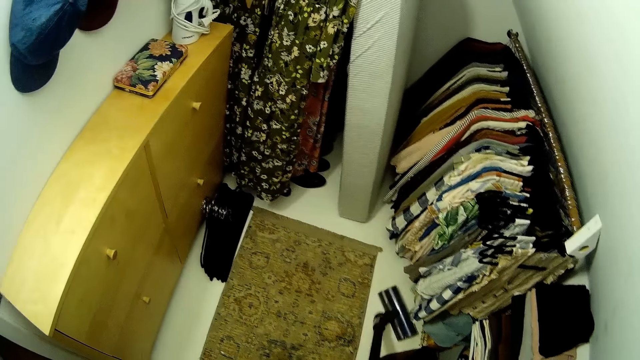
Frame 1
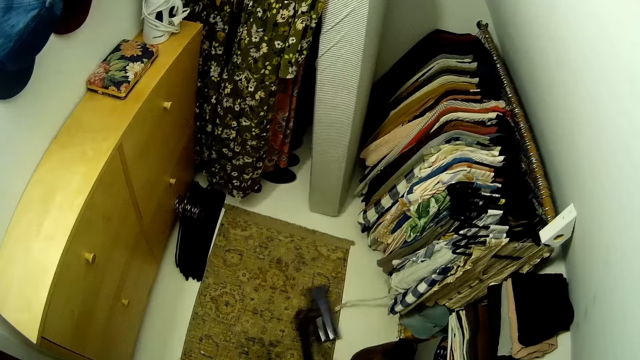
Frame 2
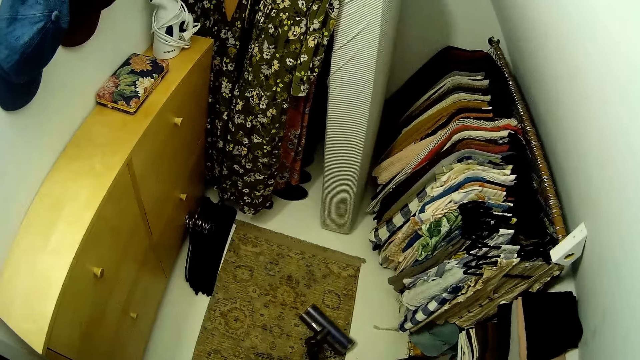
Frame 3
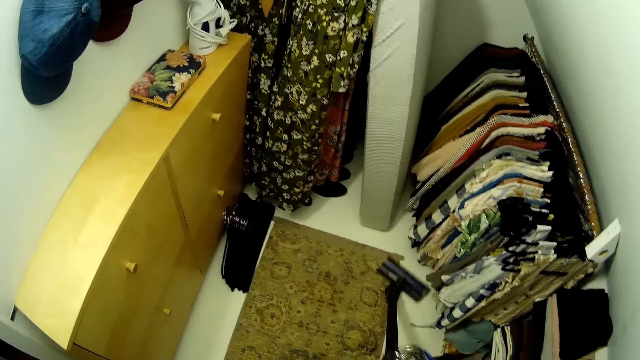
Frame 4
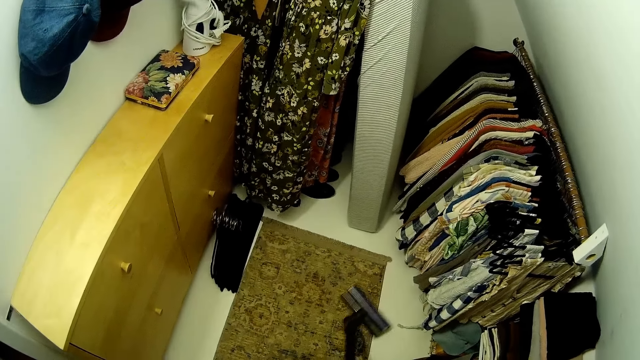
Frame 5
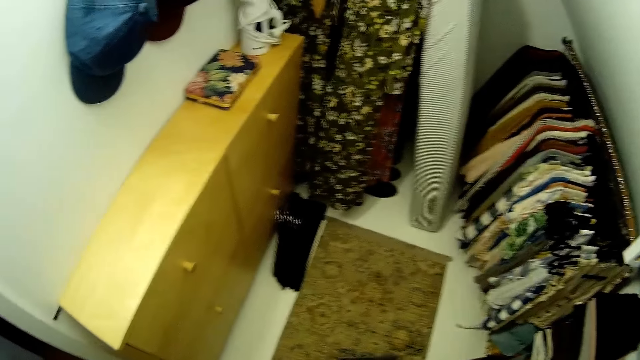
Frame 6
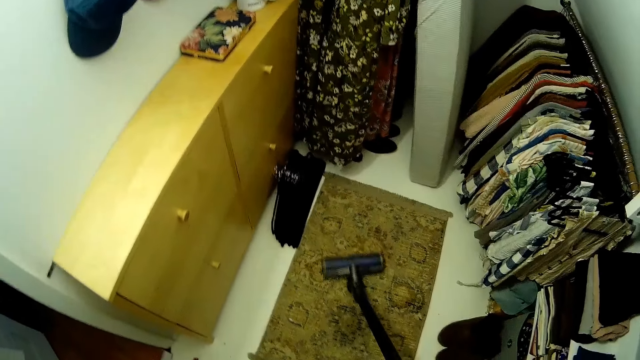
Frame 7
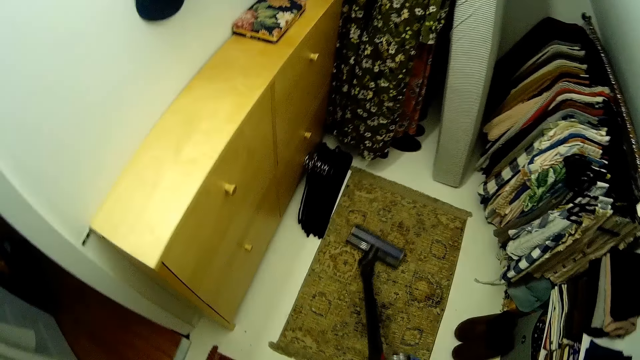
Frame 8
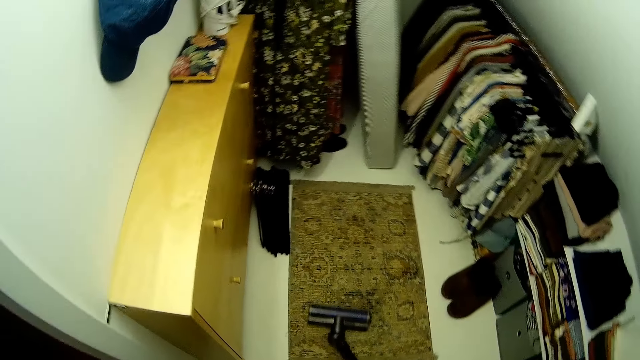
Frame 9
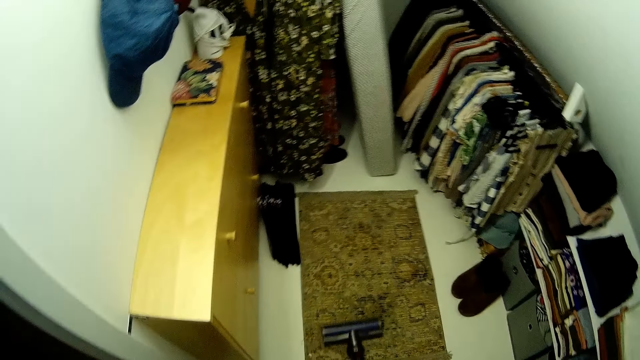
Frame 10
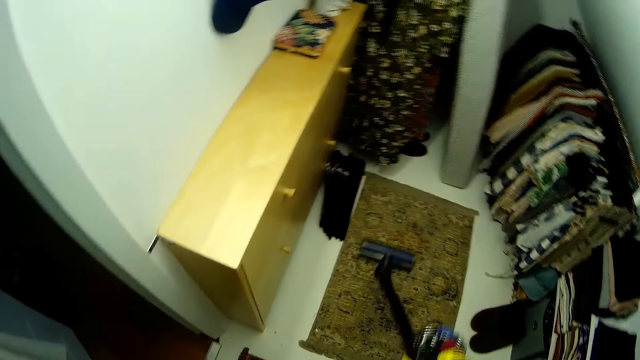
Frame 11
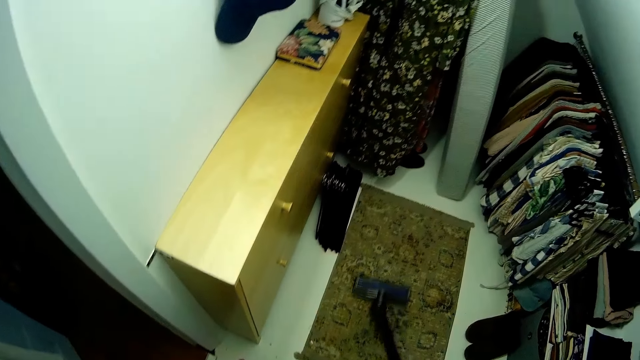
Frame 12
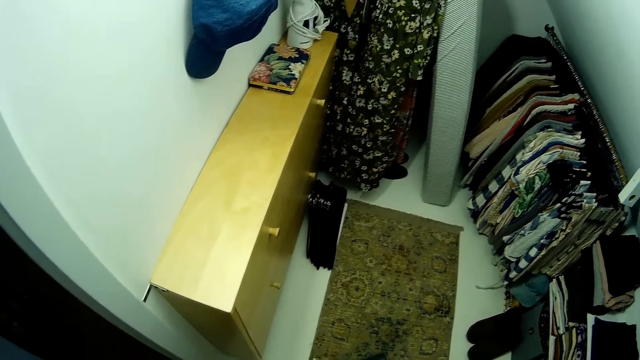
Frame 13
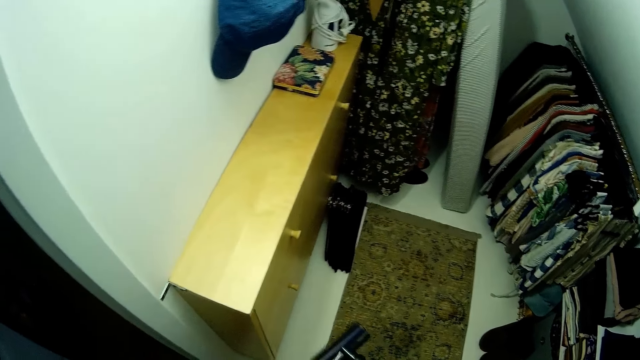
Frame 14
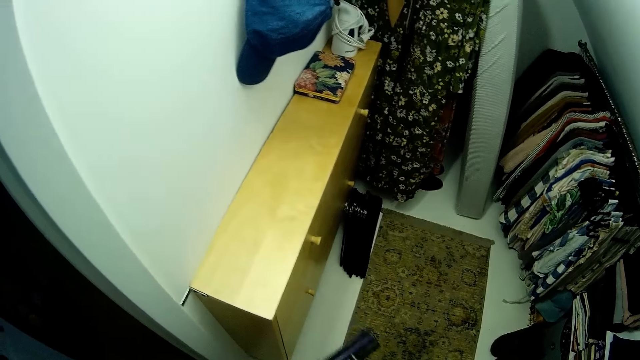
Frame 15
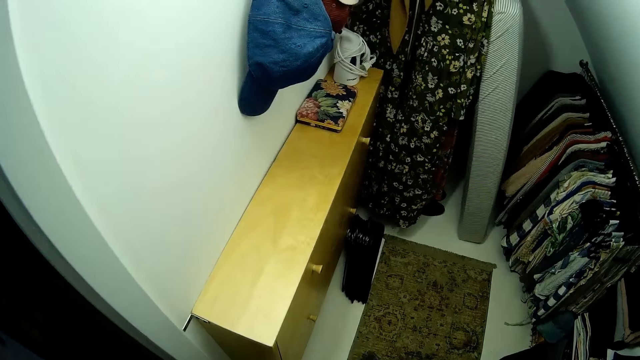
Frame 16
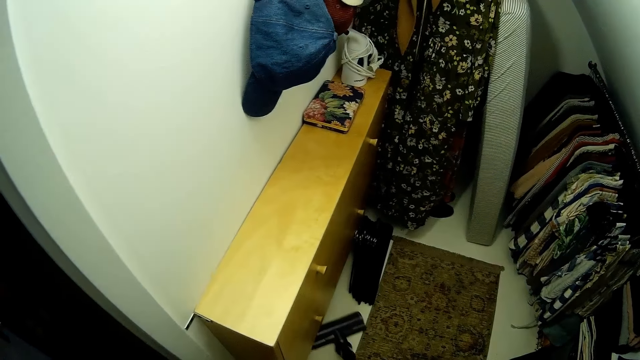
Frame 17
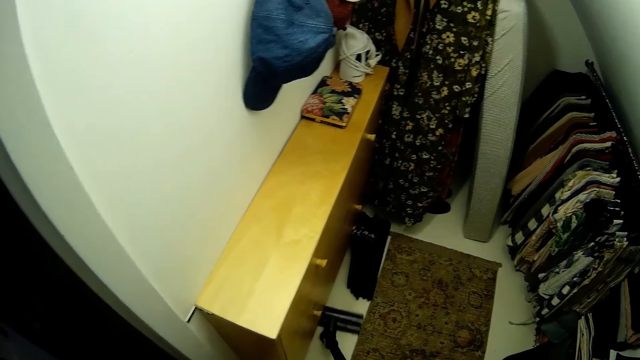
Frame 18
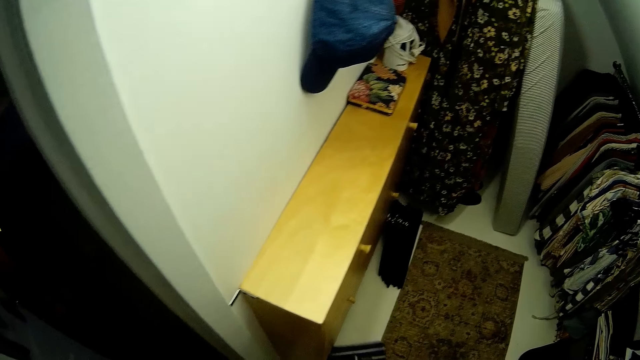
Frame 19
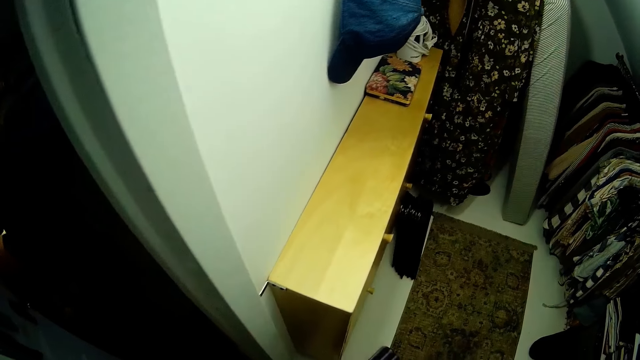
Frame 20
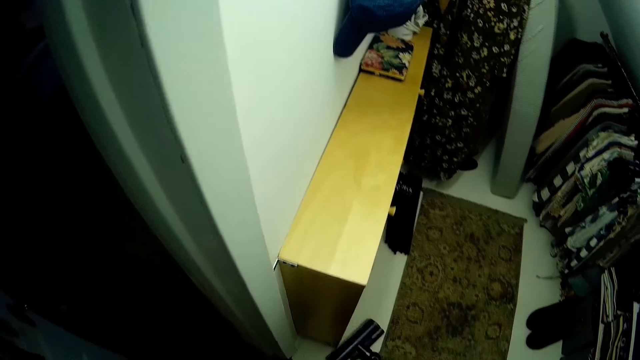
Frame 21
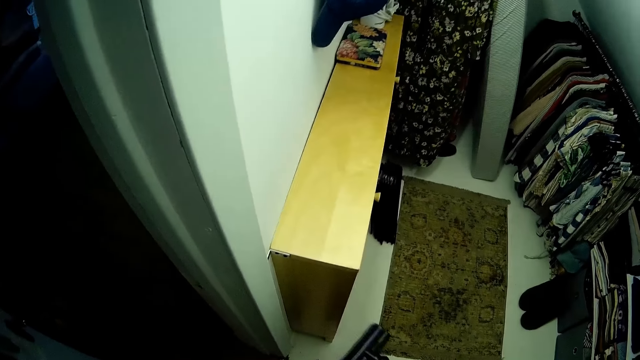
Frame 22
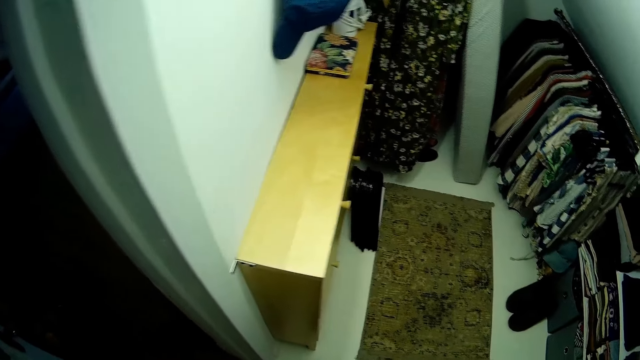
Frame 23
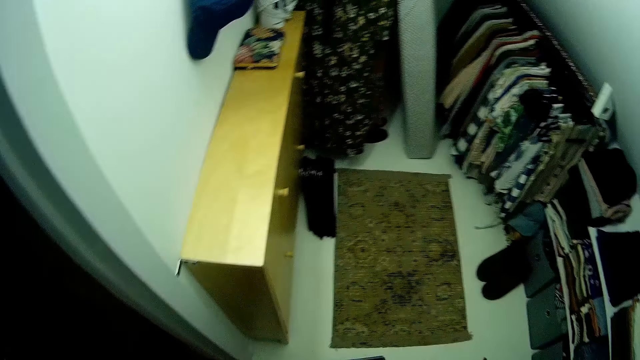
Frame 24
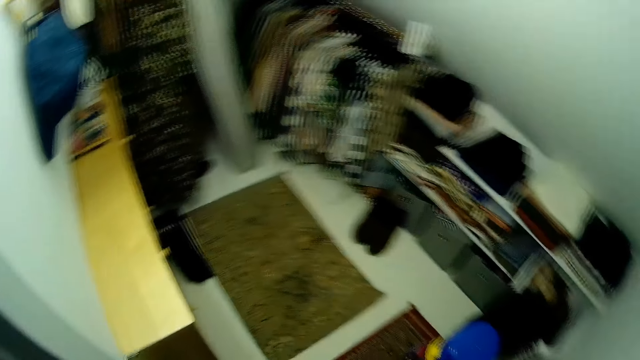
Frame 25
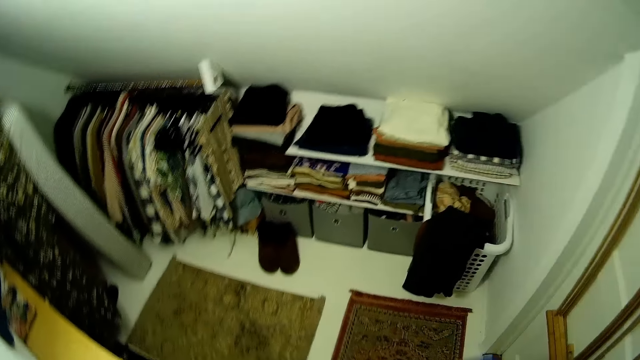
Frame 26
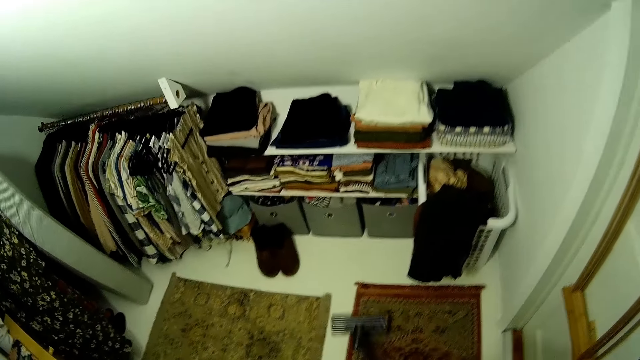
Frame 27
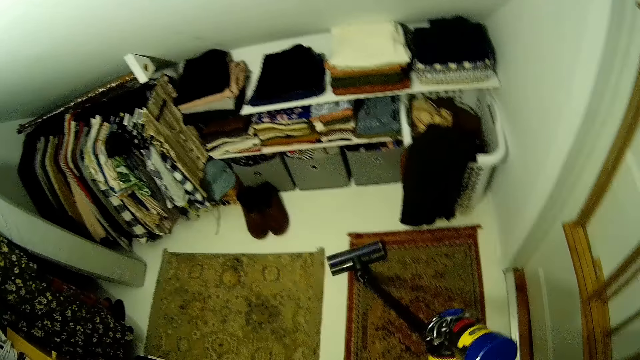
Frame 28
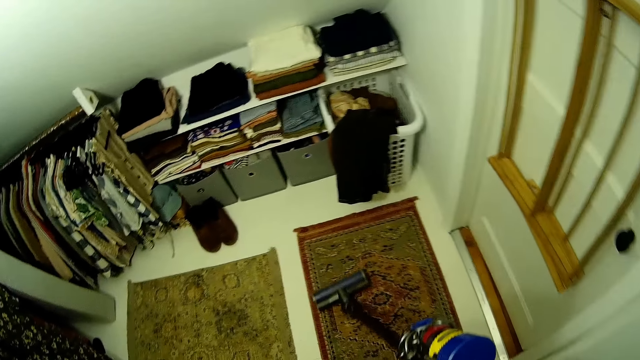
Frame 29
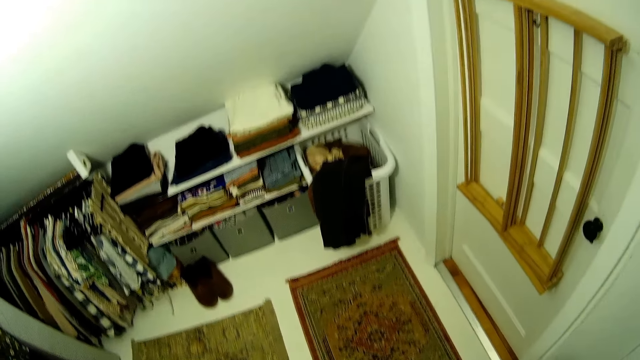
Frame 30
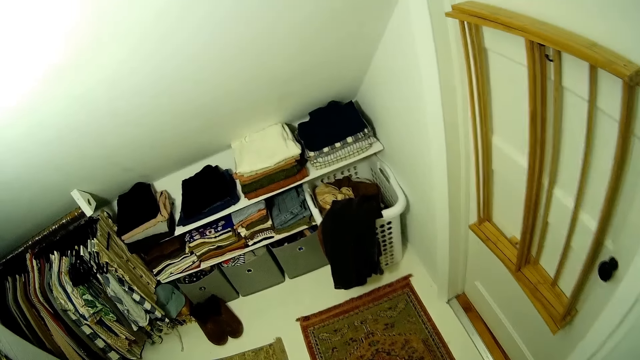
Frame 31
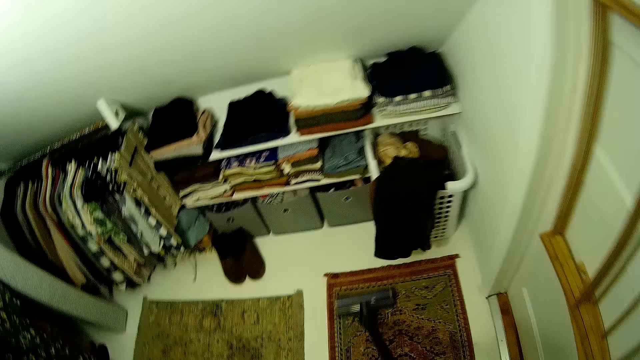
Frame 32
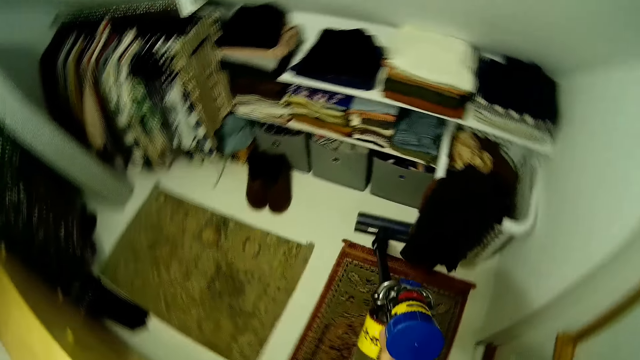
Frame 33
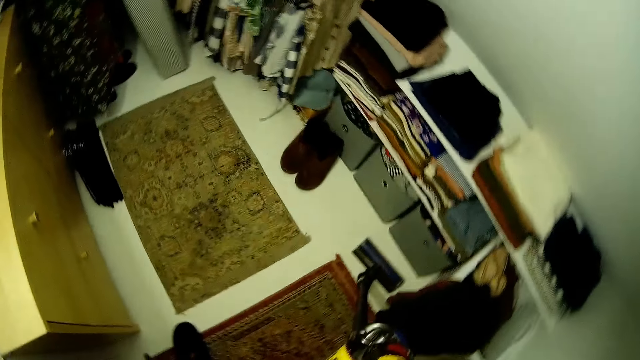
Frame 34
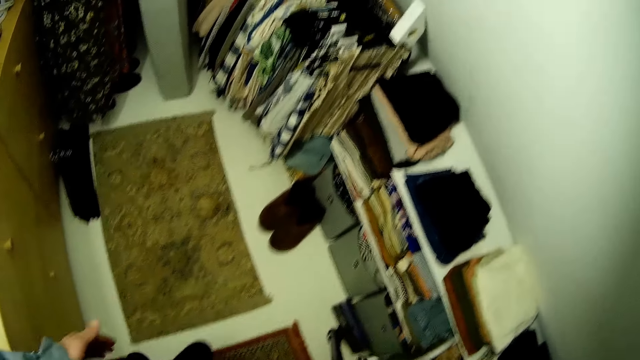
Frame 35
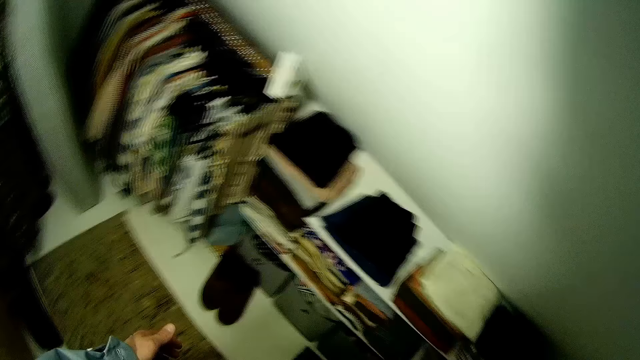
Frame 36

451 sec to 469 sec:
The camera wearer cleans the walk-in closet floor with the cordless vacuum cleaner in his right hand. He cleans a red rug on the walk-in closet floor with the cordless vacuum cleaner in his right hand.

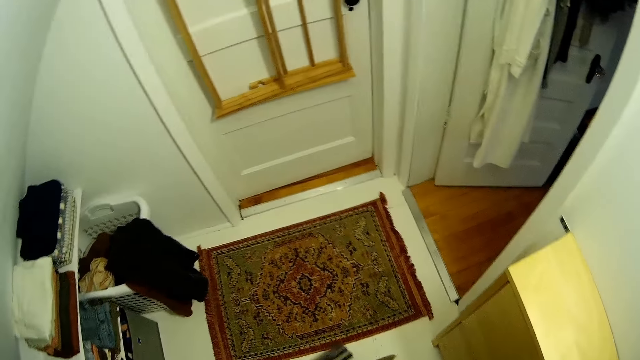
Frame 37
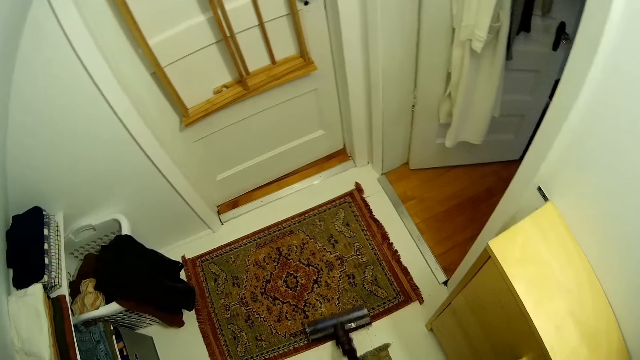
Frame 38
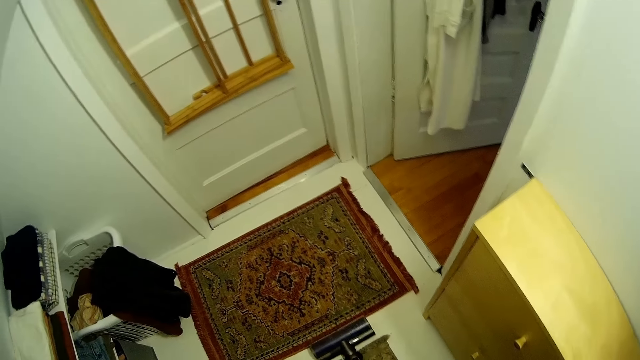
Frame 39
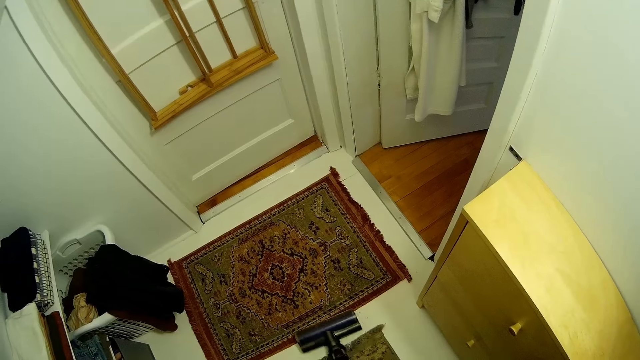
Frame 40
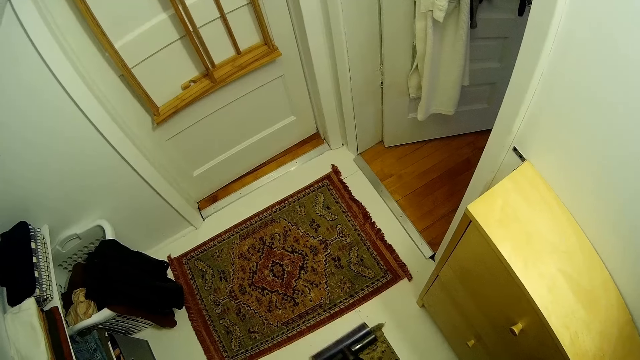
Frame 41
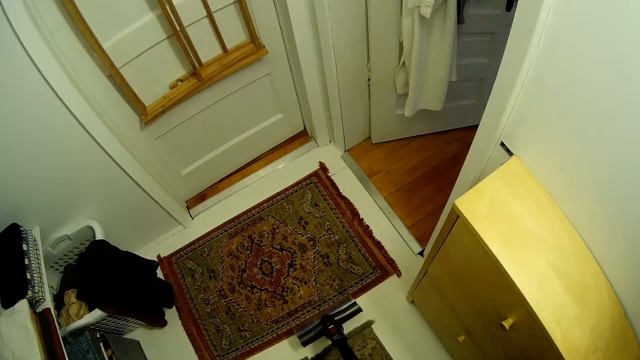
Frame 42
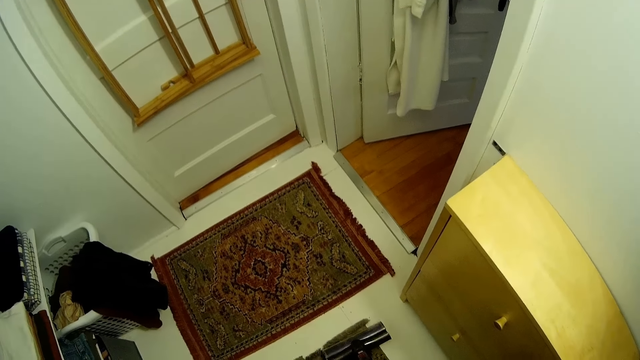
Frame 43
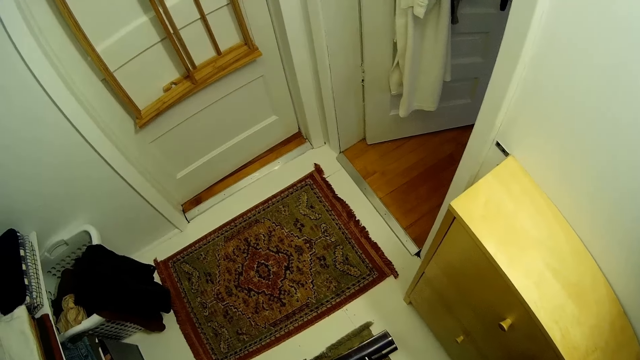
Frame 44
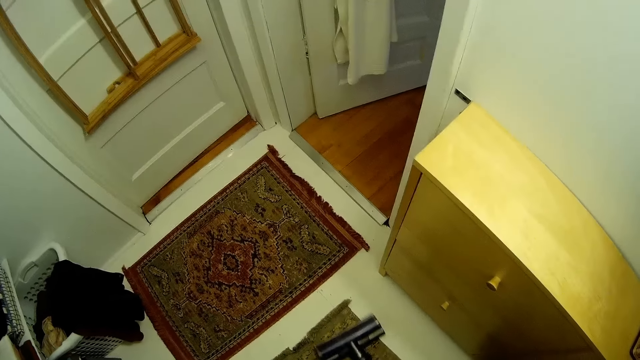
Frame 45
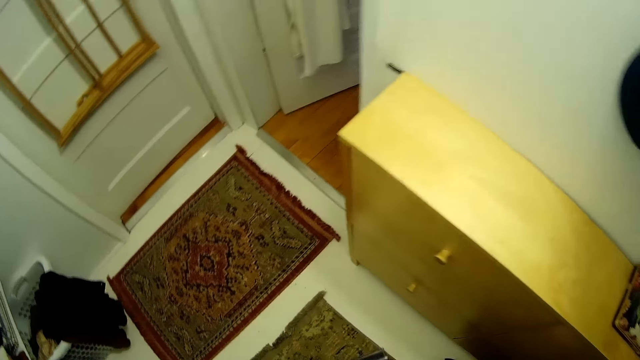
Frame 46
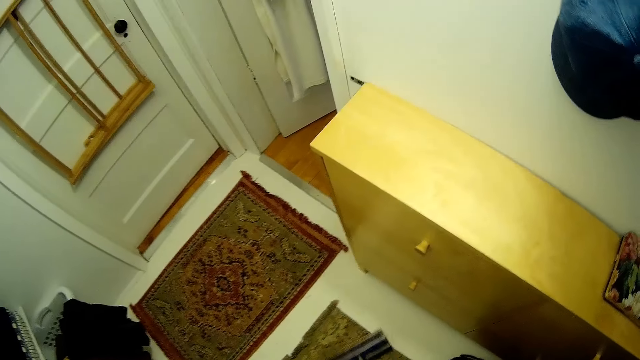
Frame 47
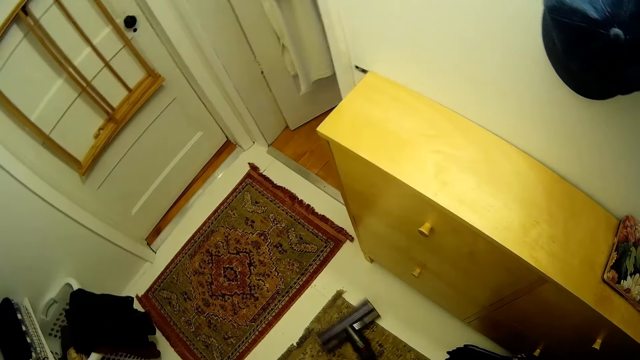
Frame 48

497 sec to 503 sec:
The camera wearer cleans the brown rug on the walk-in closet floor with the cordless vacuum cleaner in his right hand.
